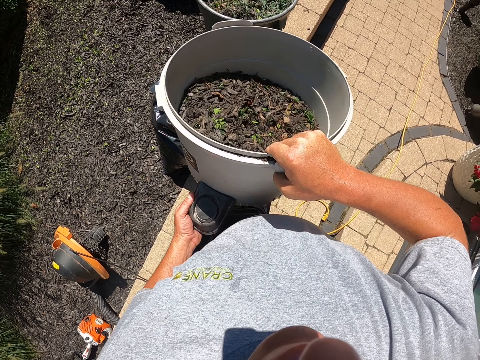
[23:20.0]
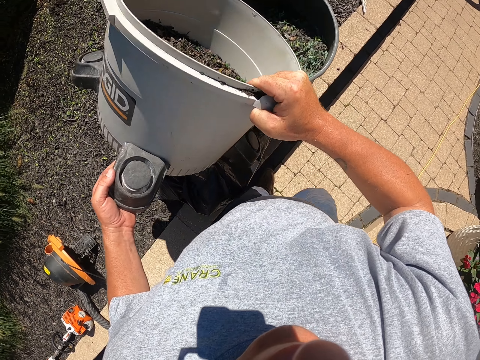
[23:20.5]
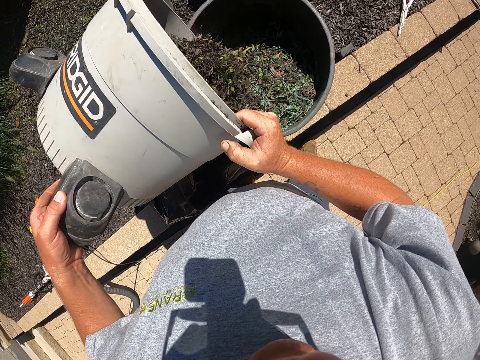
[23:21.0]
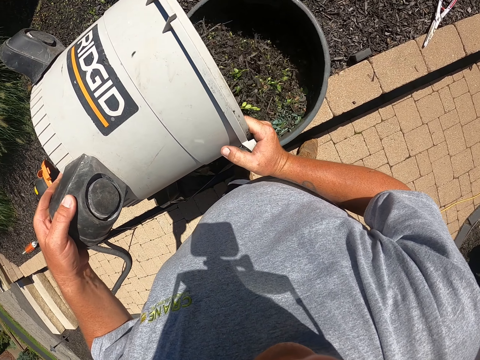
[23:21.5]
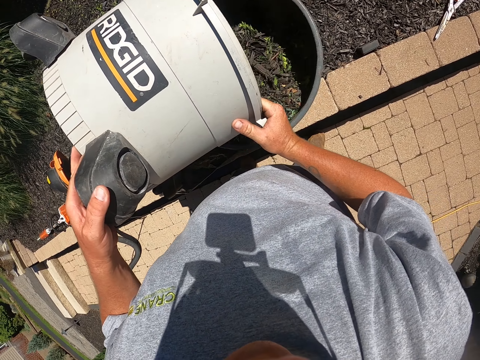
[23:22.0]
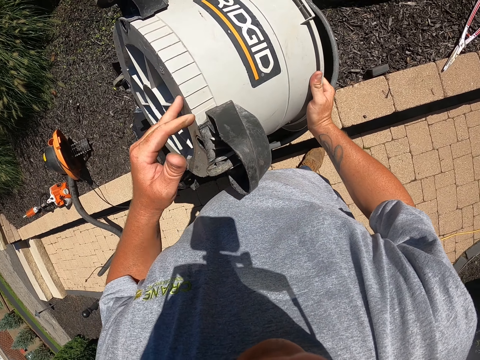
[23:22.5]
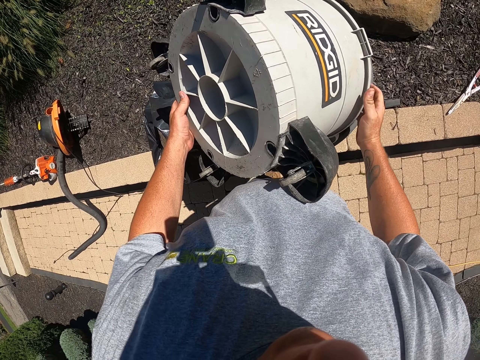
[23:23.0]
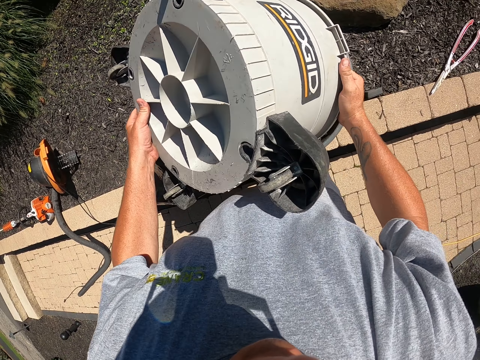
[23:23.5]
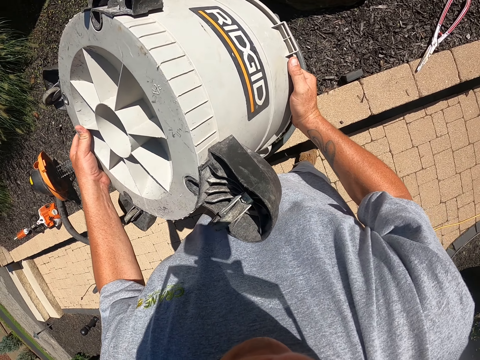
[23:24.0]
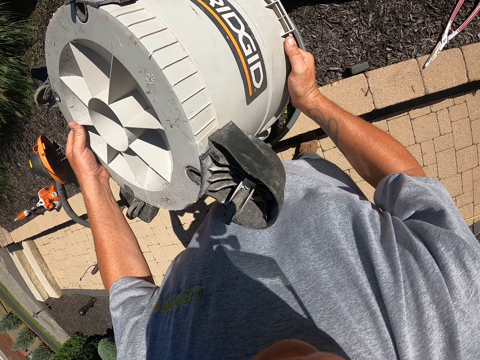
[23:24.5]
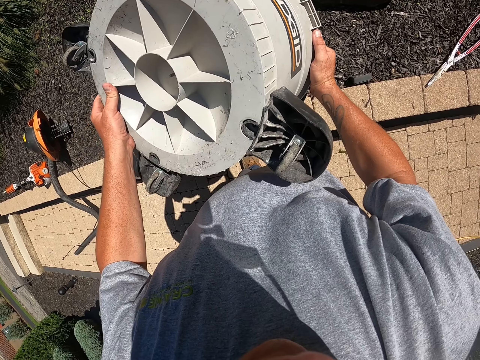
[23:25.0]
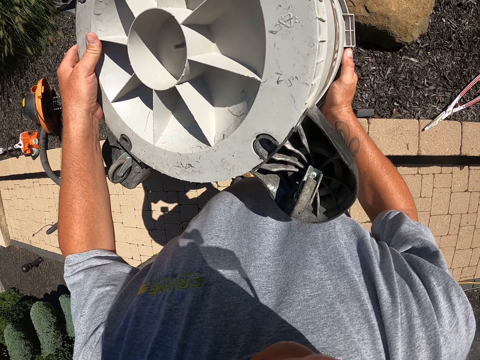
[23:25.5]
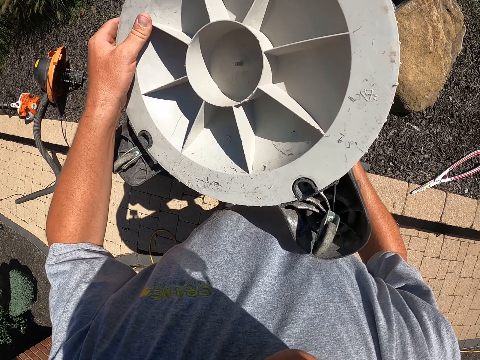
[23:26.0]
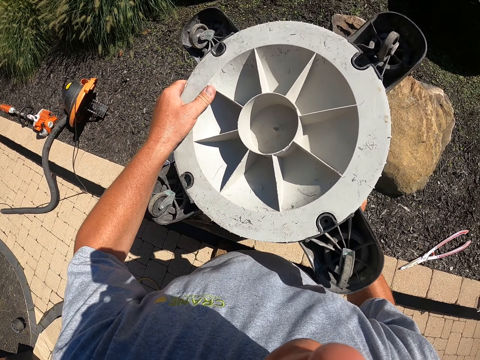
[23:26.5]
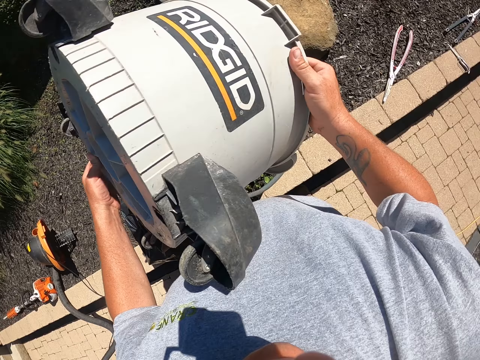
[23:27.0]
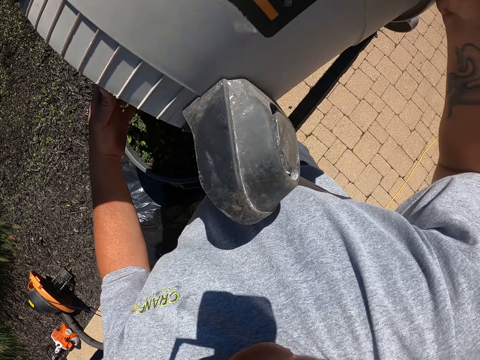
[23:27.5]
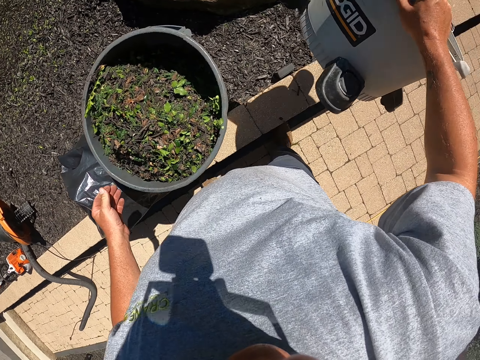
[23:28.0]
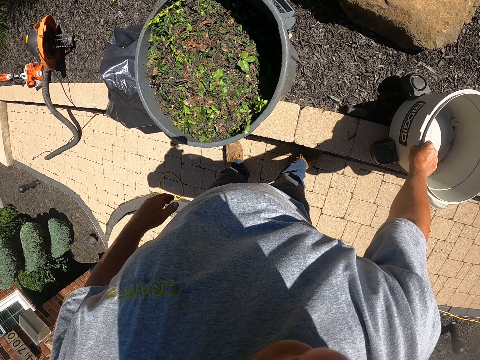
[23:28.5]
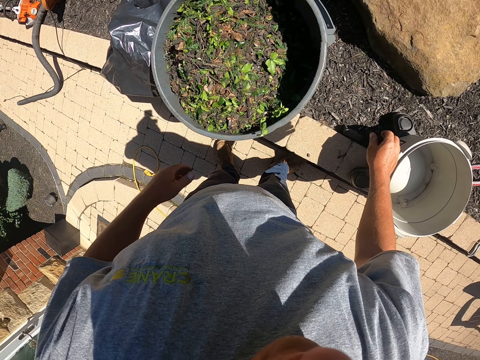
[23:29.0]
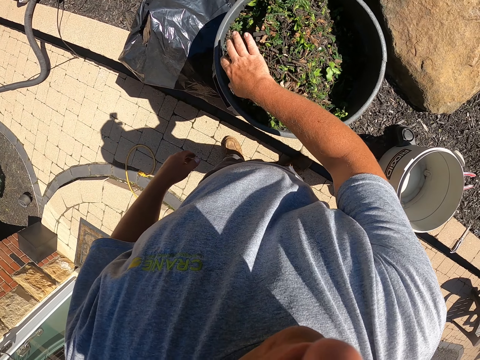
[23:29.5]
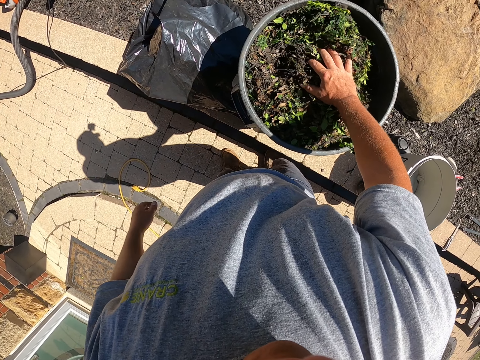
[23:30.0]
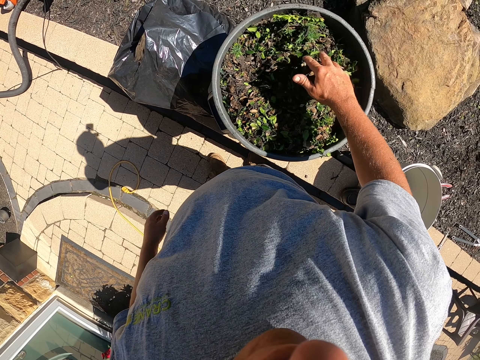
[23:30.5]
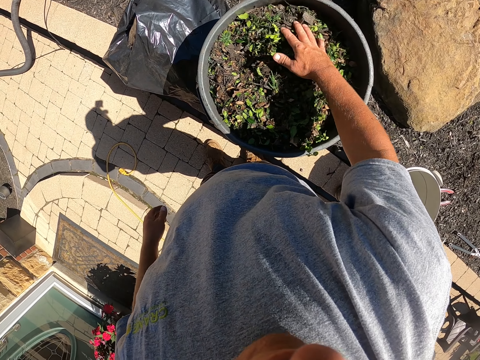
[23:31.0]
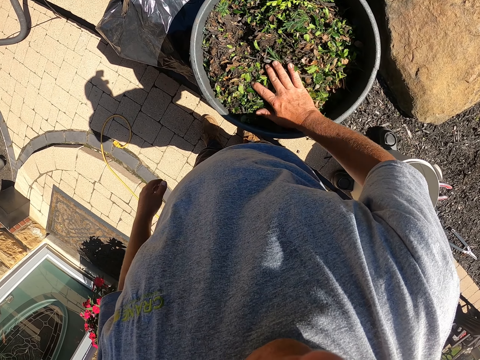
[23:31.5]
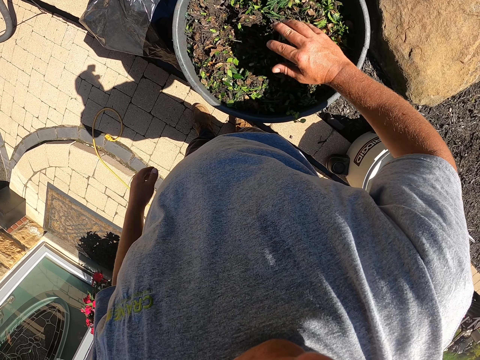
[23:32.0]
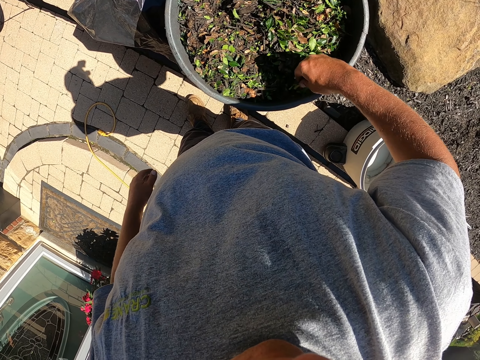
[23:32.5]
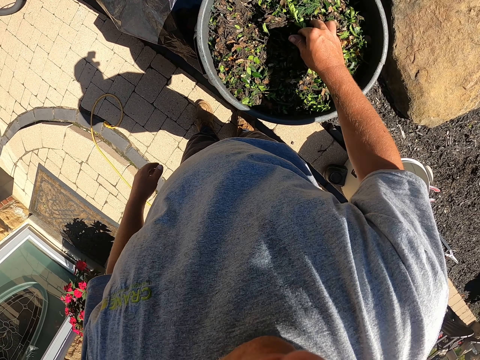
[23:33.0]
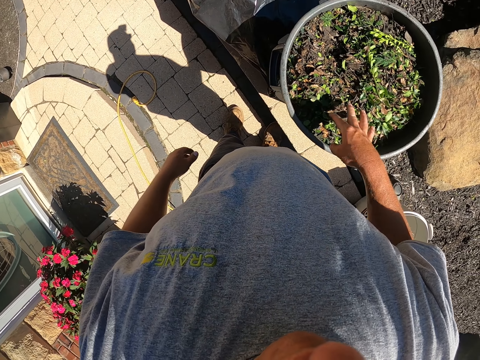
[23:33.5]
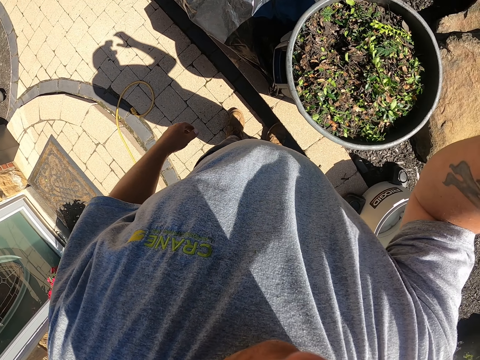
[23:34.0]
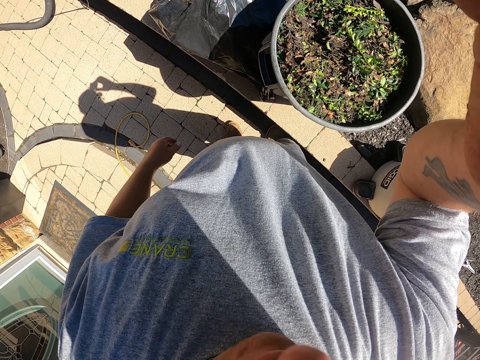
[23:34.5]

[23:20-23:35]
The camera wearer steps forward. They pour all the dirt in a bin. They move the dirt. They put the vacuum cleaner down. They spread the dirt in the bin. They lift the hand and adjust the camera.
